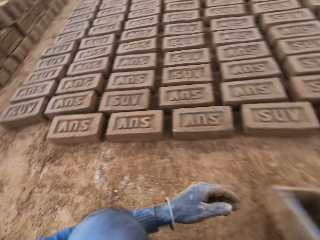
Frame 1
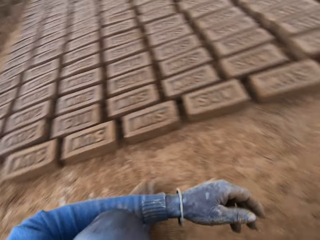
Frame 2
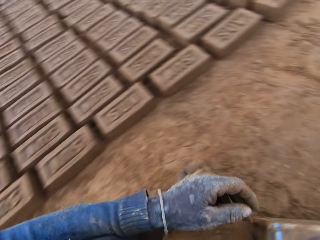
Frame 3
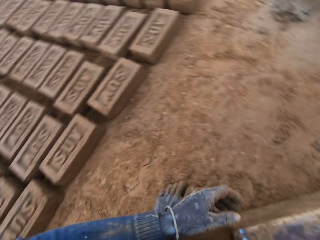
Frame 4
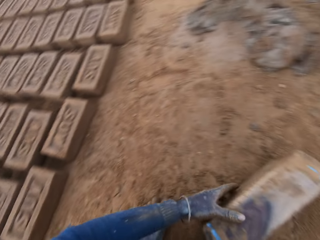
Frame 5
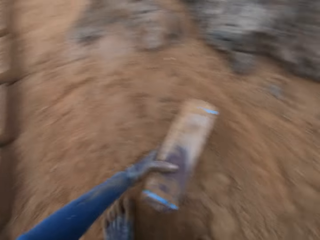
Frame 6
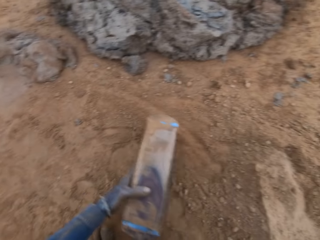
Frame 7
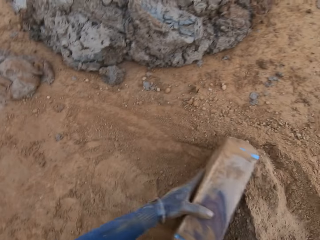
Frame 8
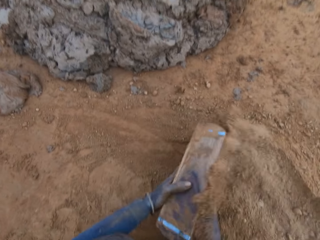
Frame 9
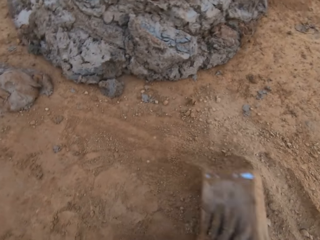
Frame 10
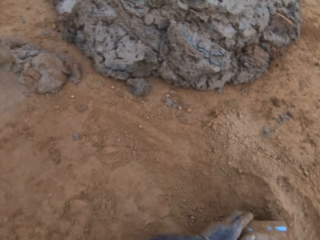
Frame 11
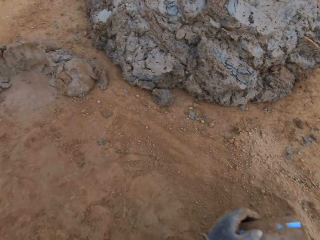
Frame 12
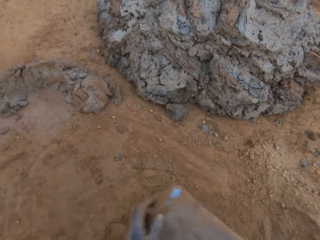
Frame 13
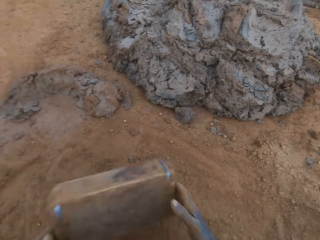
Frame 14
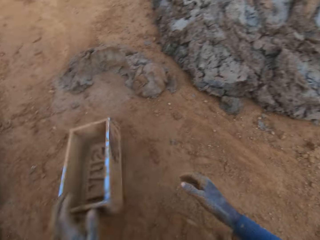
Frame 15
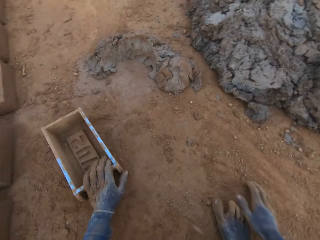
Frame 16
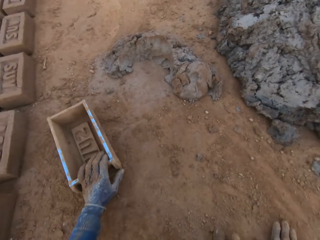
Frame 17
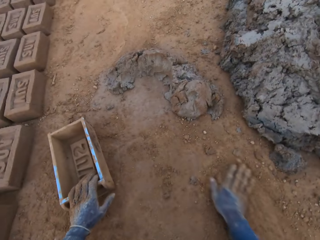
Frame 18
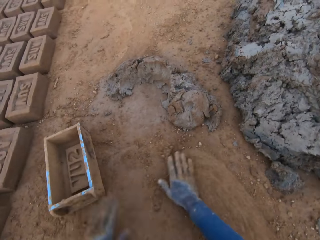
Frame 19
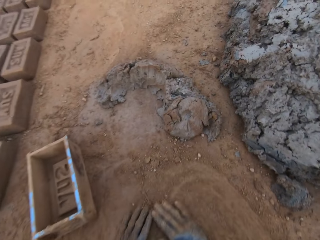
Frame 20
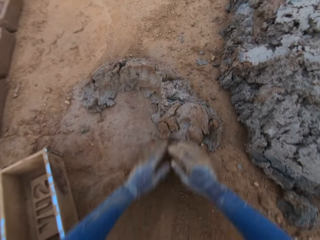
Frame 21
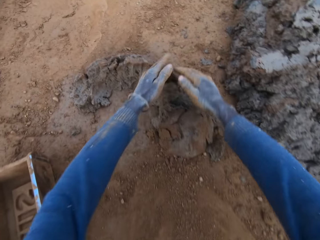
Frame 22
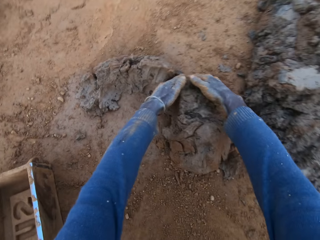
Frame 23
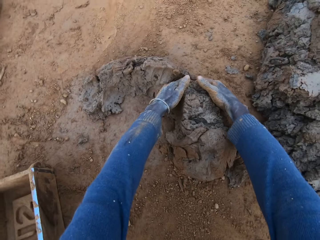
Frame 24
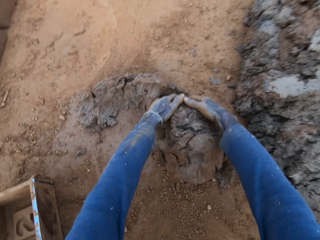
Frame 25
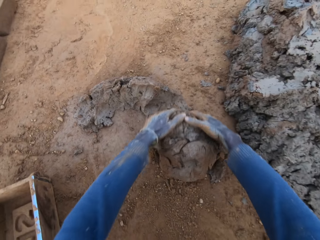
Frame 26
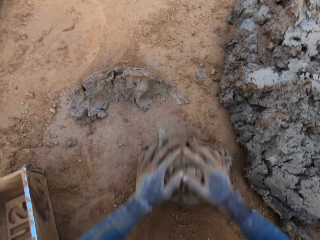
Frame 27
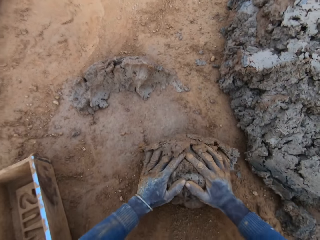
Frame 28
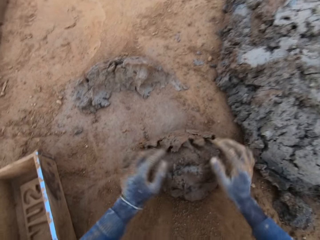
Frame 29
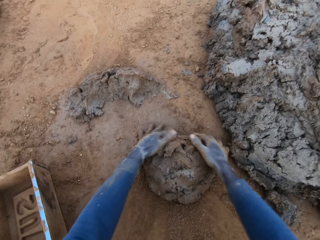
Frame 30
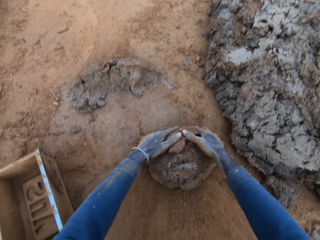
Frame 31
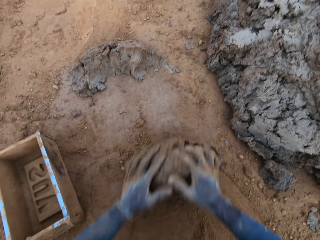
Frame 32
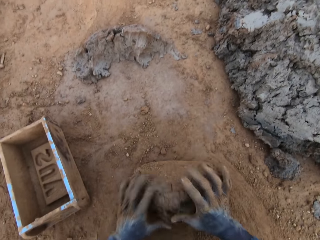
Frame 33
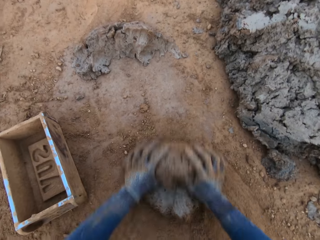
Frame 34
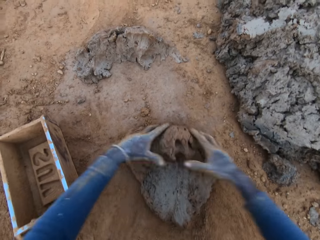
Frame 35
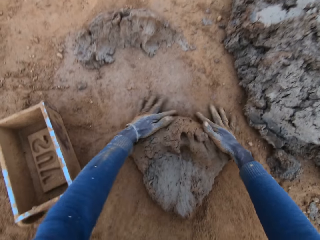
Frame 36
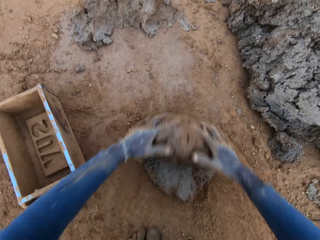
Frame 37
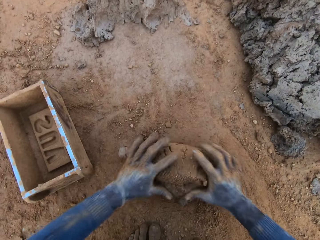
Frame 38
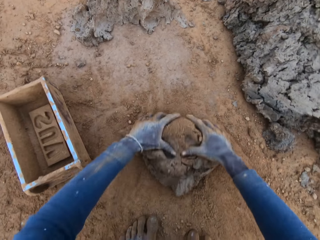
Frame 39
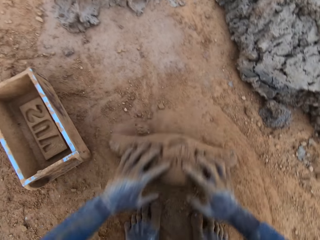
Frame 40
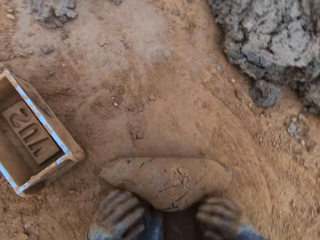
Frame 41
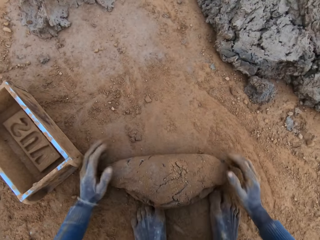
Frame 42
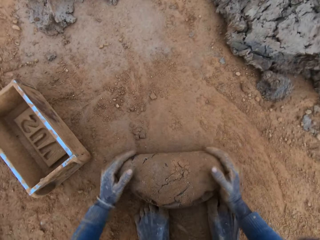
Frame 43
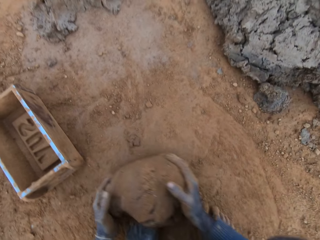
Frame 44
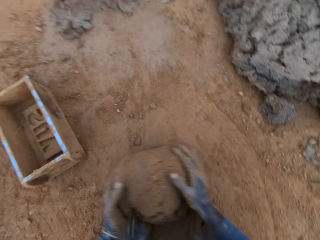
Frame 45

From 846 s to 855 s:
The camera wearer pours sand from the ground into the iron brick mold. He removes the sand from the iron brick mold. He drags the brick mold on the soil. He drops the concrete in the iron brick mold. He rubs his two hands on the ground. He takes the clay from the ground. He cuts a portion of the concrete from the heap of concrete with his hands. He mixes the concrete with his hands.

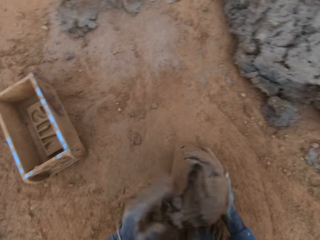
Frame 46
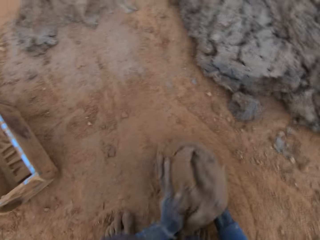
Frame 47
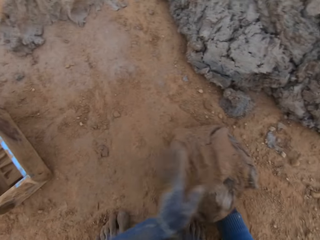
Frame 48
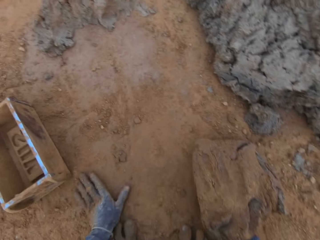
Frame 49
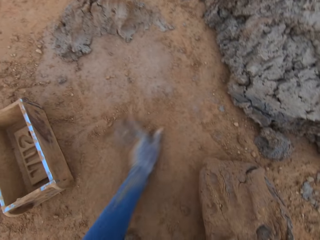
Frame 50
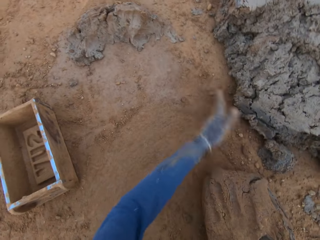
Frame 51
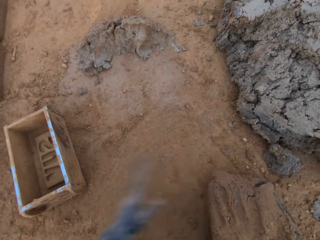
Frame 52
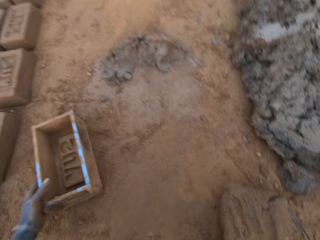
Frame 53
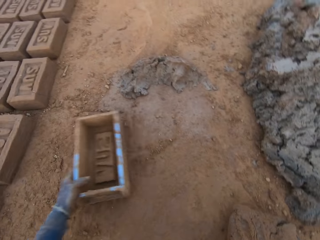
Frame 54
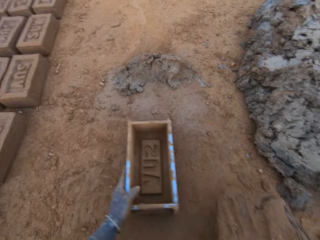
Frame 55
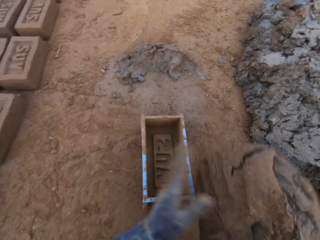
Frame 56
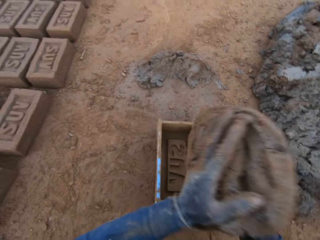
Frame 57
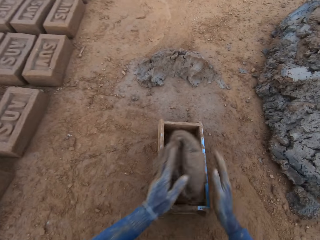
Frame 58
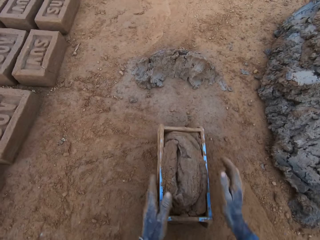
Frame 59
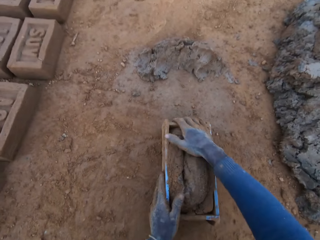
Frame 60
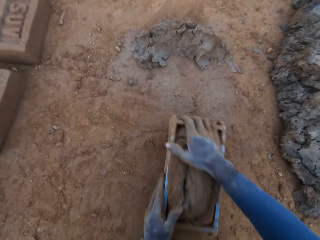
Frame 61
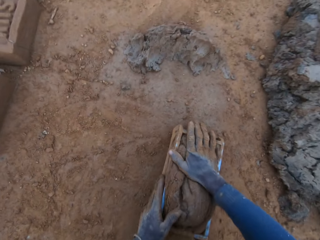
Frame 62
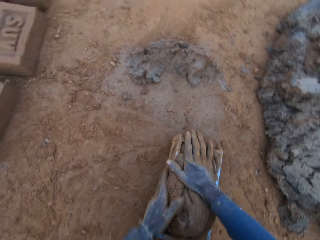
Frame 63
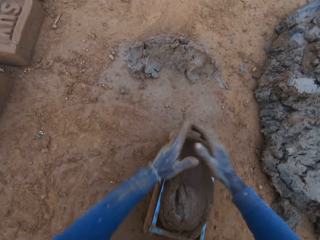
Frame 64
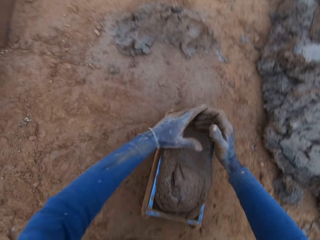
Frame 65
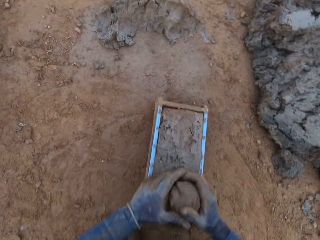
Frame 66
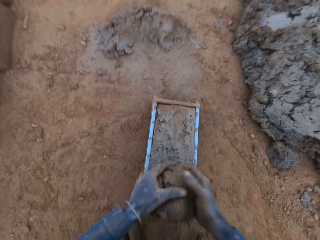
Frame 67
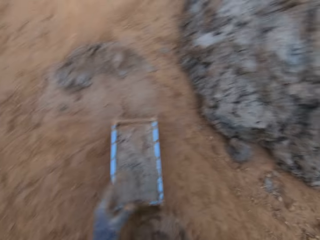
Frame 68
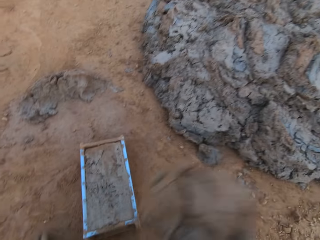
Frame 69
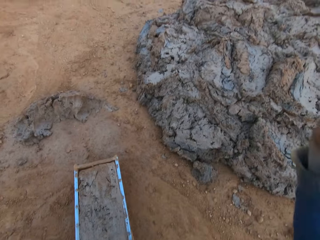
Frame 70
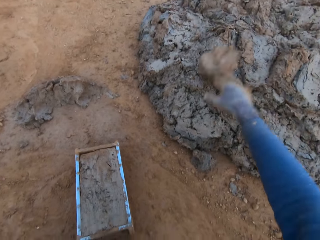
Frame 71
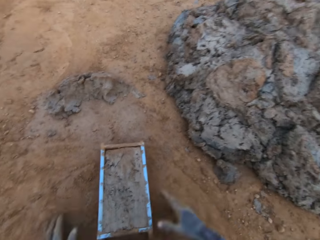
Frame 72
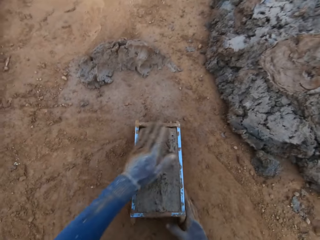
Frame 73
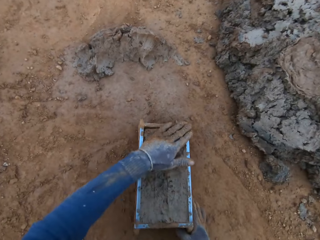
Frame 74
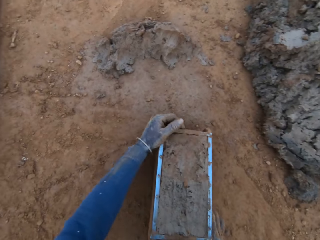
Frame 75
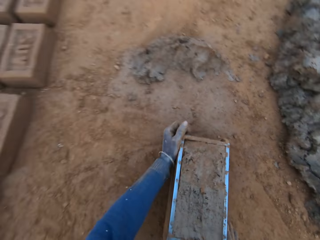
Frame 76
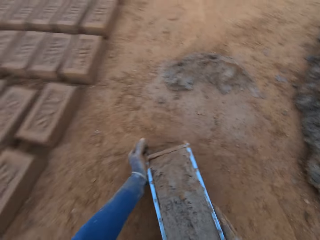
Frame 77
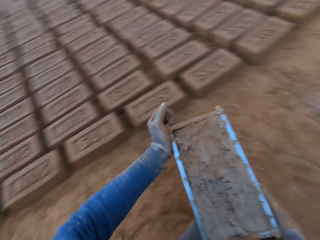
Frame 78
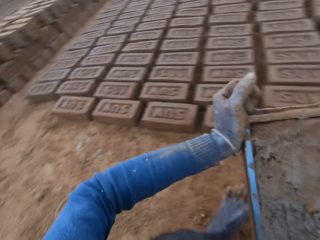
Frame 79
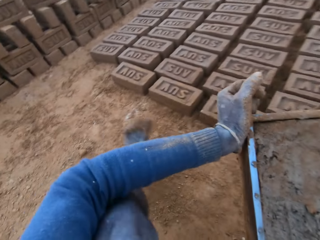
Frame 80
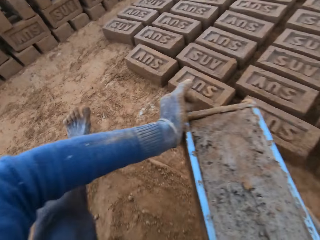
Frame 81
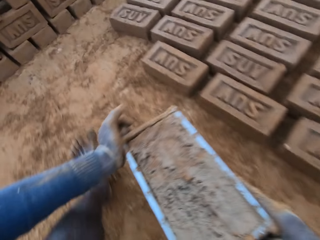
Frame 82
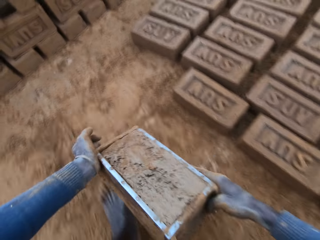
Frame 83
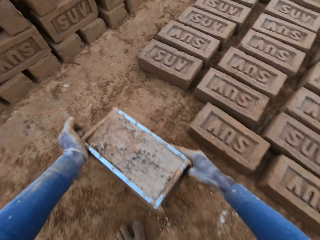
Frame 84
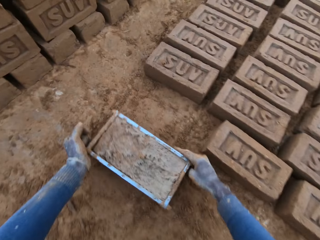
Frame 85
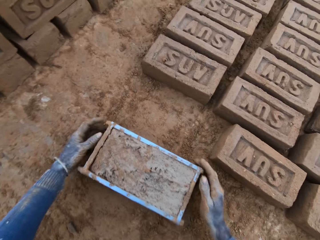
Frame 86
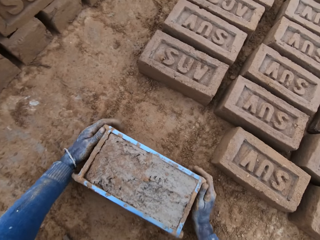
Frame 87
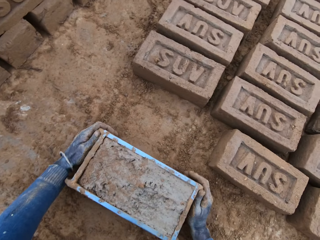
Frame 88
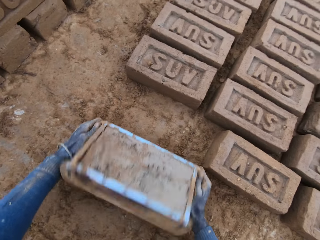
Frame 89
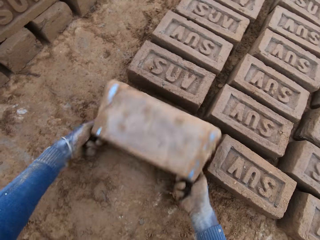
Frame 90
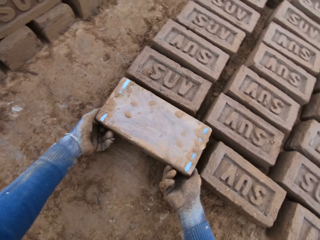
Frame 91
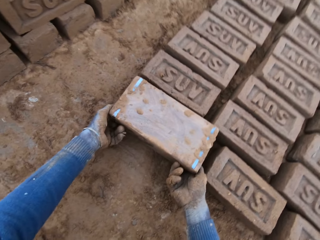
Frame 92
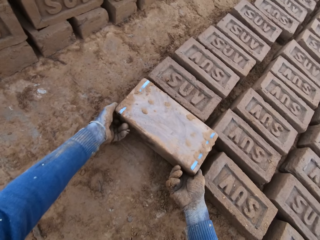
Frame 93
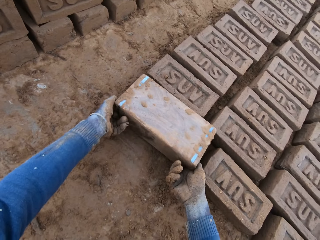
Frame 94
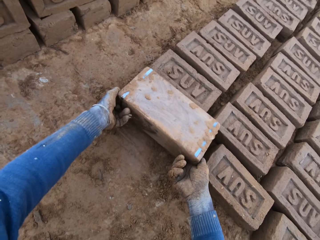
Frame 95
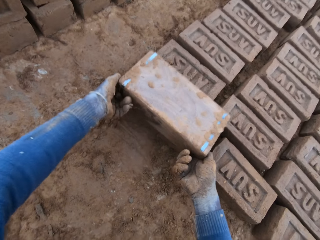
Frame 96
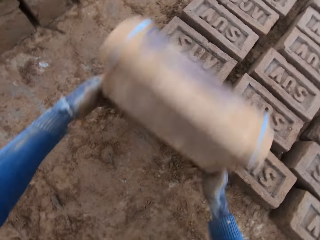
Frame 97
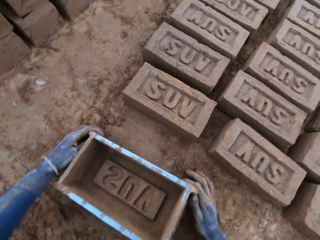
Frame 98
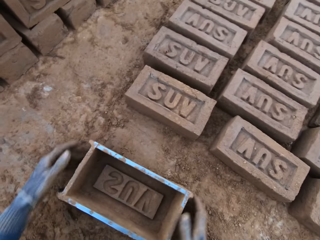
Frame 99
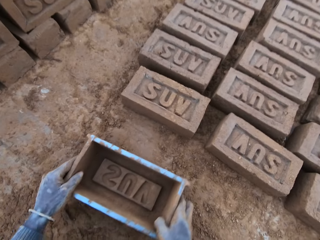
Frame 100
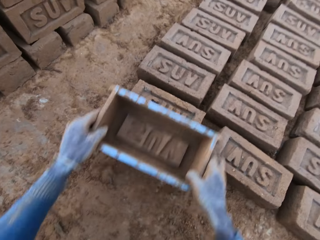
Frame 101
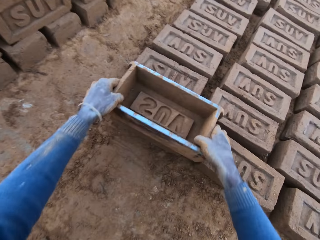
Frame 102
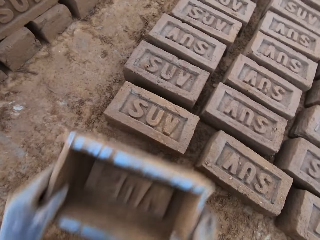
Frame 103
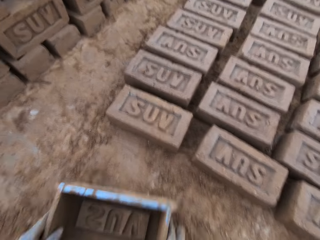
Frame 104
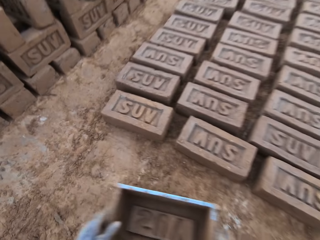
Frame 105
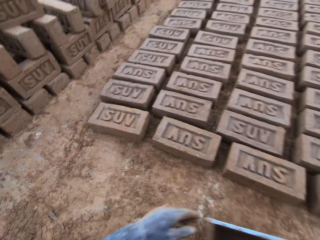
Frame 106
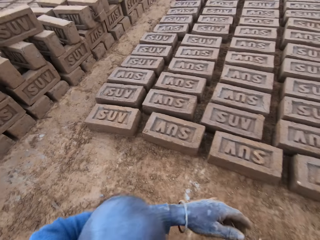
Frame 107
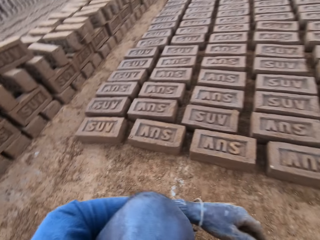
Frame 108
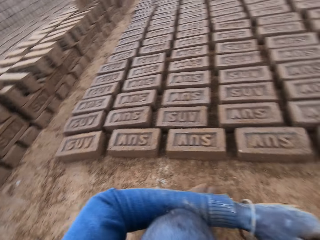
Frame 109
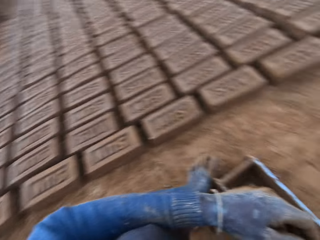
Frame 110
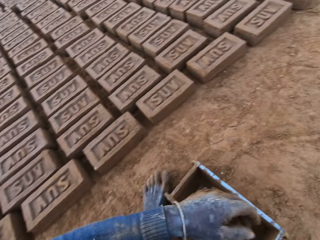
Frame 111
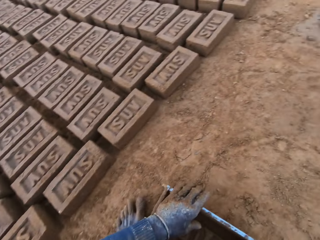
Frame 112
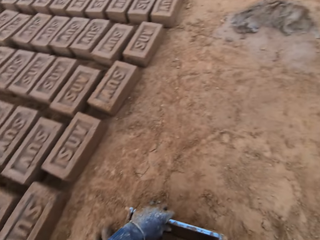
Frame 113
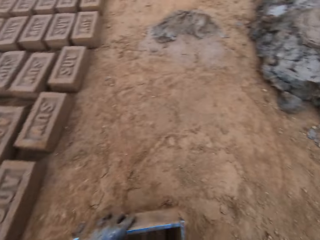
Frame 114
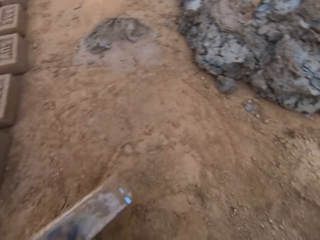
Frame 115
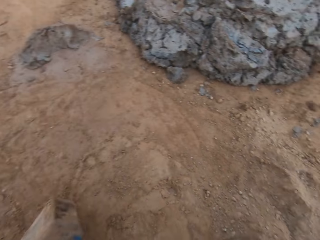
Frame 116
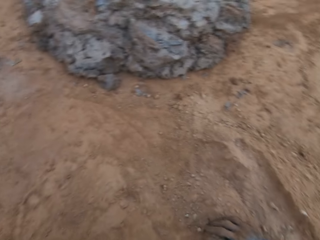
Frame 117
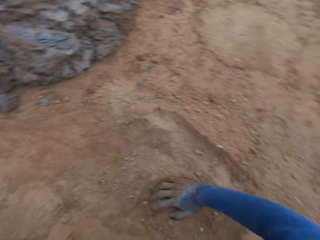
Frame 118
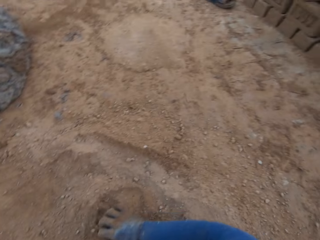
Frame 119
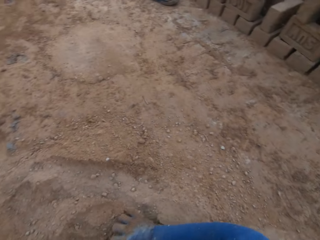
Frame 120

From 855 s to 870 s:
The camera wearer rubs his left hand on the ground. He shifts the iron brick mold on the ground with his left hand. He drops the concrete in the iron brick mold. He removes the excess concrete from the iron brick mold. He drops the excess concrete on the heap of concrete on the ground. He carries the iron brick mold from the ground with his two hands. He drops the iron brick mold with the clay on the ground beside other bricks. He removes the clay from the brick mold. He turns the iron brick mold on the ground. He drops the iron brick mold on the ground. He presses the brick with the brick mold. He hits the brick with the iron brick mold in his hands. He moves around.
